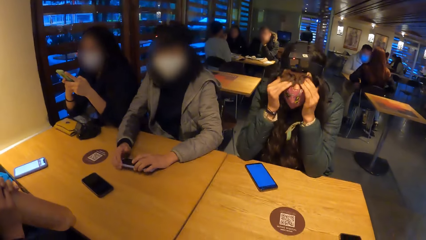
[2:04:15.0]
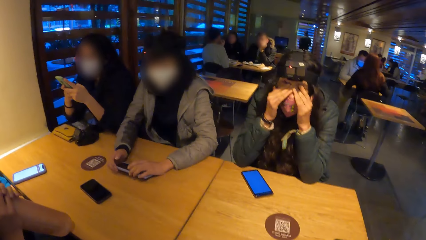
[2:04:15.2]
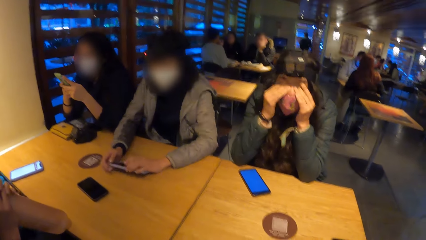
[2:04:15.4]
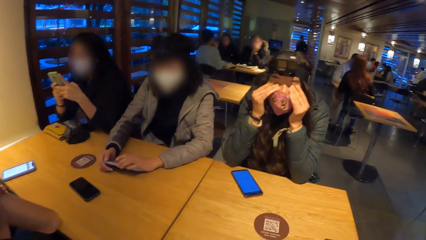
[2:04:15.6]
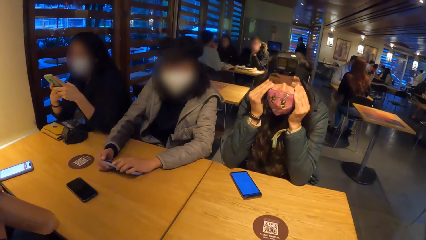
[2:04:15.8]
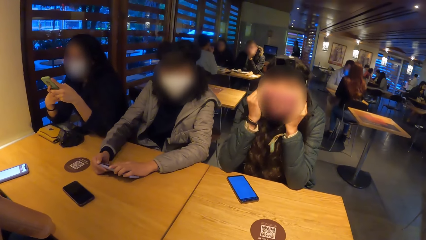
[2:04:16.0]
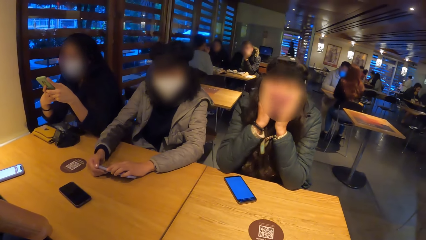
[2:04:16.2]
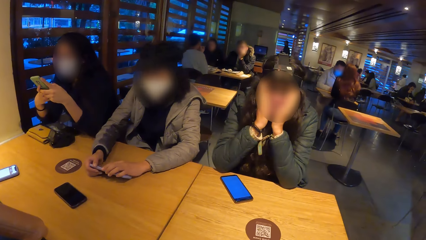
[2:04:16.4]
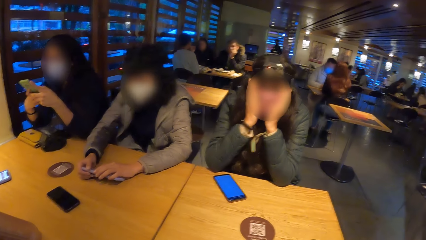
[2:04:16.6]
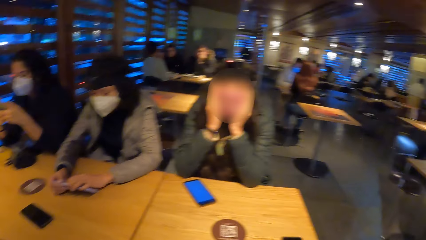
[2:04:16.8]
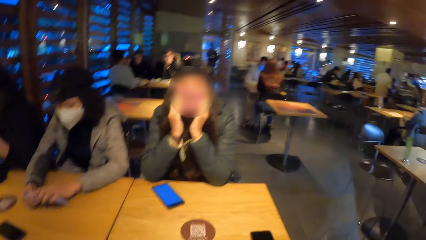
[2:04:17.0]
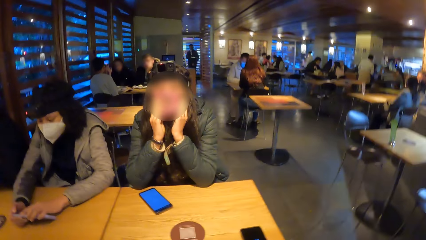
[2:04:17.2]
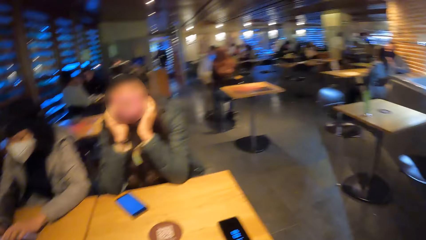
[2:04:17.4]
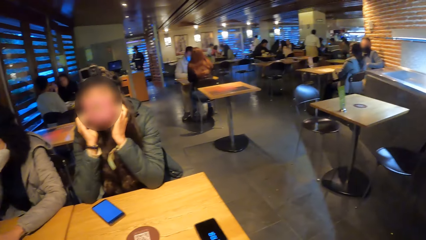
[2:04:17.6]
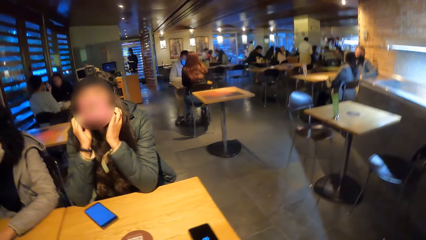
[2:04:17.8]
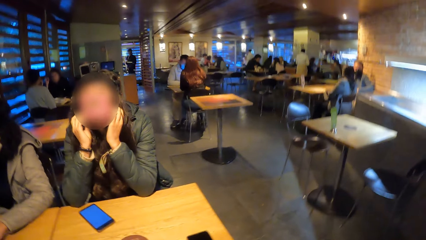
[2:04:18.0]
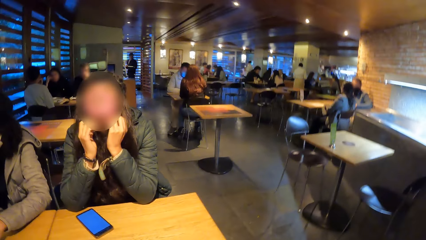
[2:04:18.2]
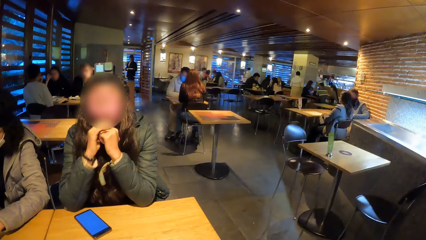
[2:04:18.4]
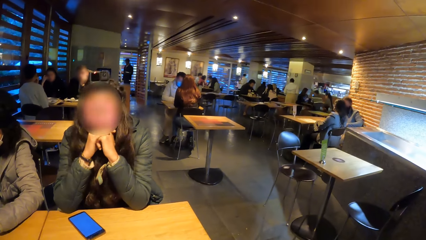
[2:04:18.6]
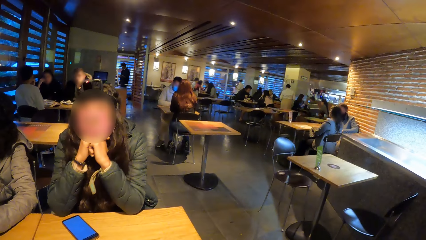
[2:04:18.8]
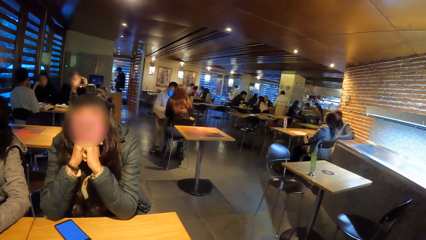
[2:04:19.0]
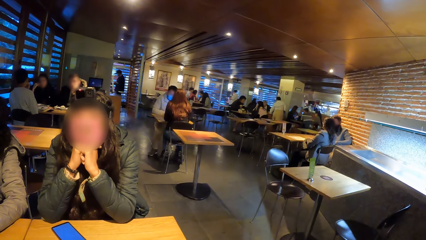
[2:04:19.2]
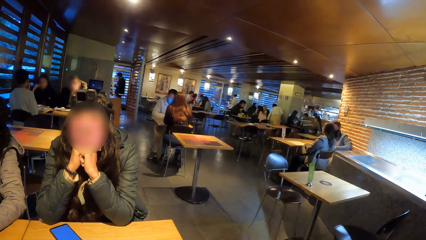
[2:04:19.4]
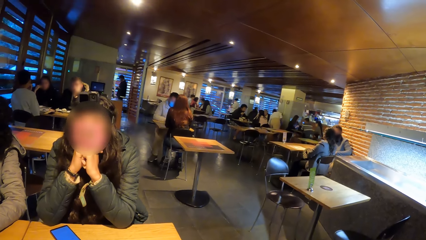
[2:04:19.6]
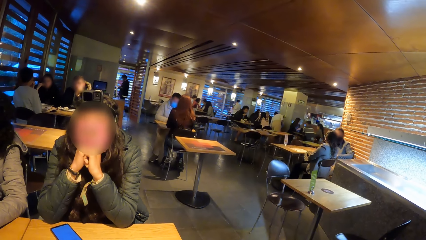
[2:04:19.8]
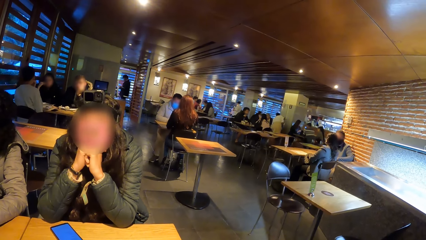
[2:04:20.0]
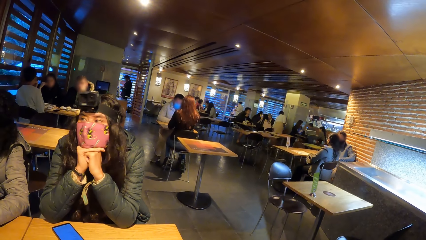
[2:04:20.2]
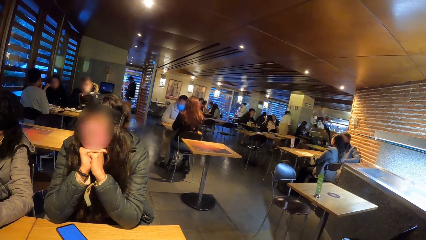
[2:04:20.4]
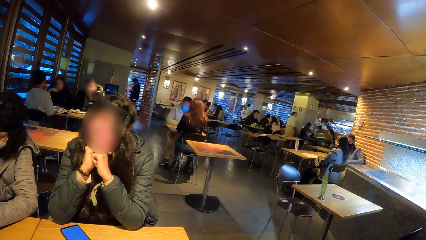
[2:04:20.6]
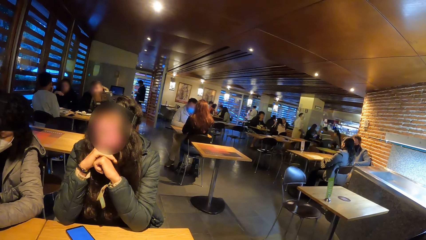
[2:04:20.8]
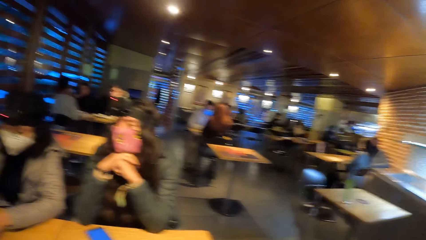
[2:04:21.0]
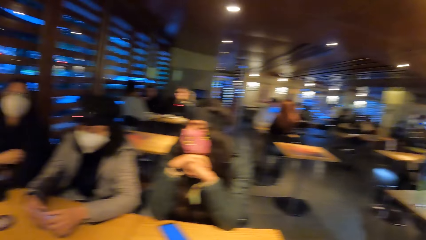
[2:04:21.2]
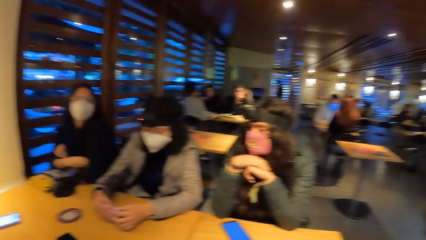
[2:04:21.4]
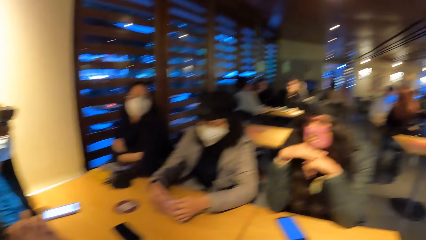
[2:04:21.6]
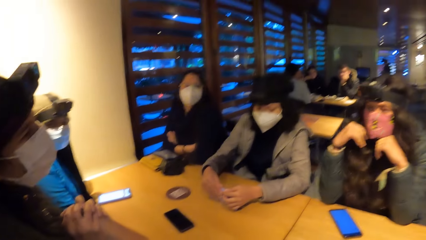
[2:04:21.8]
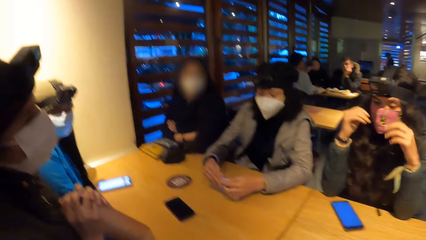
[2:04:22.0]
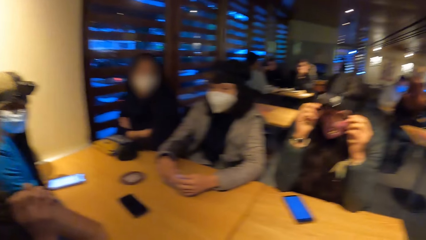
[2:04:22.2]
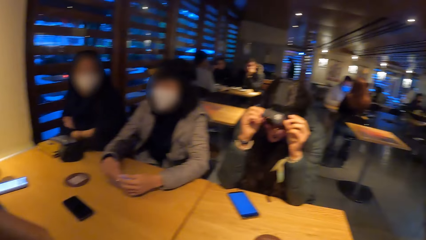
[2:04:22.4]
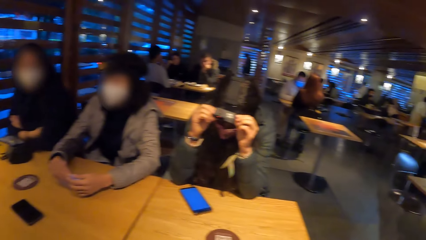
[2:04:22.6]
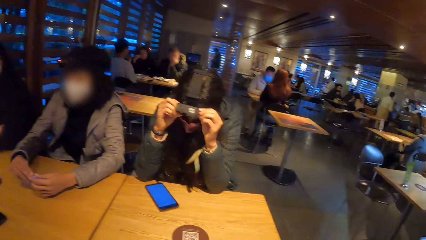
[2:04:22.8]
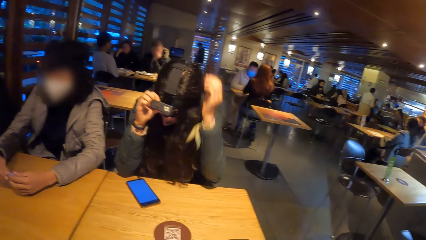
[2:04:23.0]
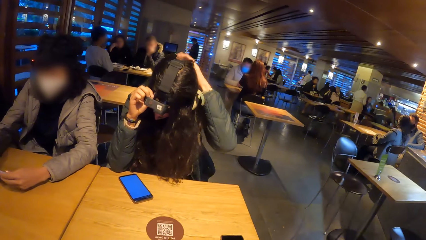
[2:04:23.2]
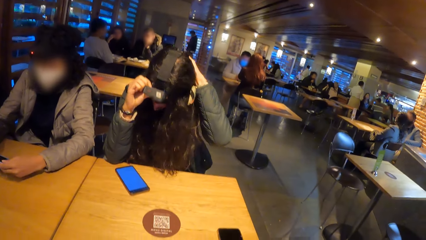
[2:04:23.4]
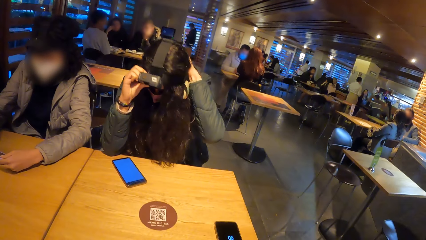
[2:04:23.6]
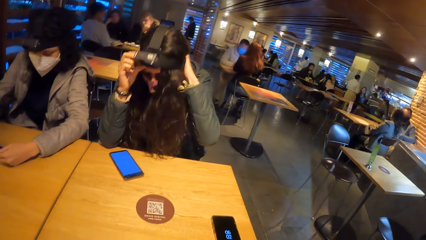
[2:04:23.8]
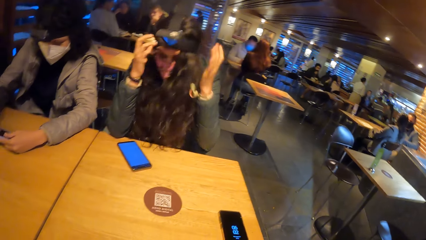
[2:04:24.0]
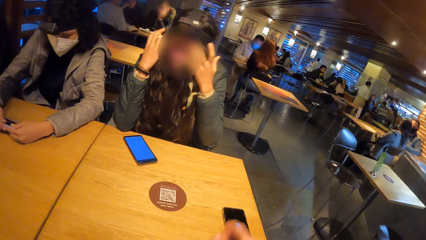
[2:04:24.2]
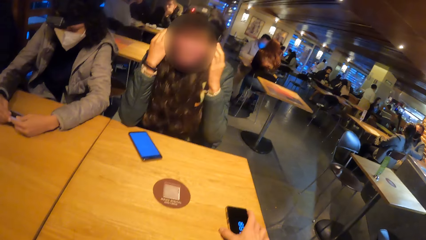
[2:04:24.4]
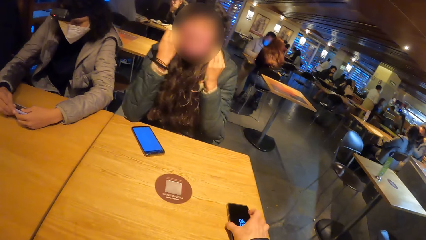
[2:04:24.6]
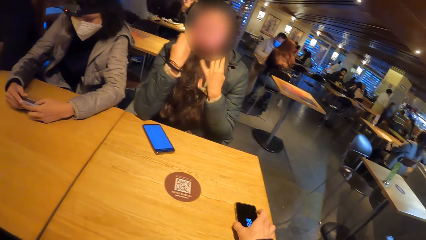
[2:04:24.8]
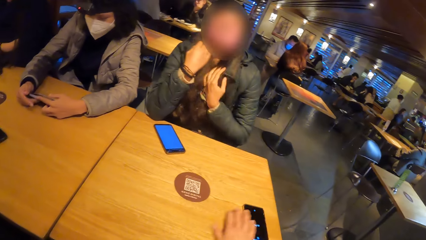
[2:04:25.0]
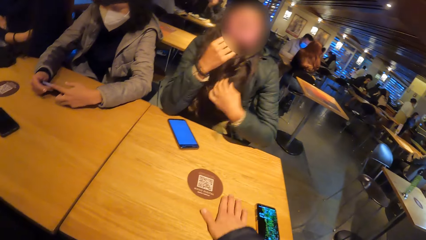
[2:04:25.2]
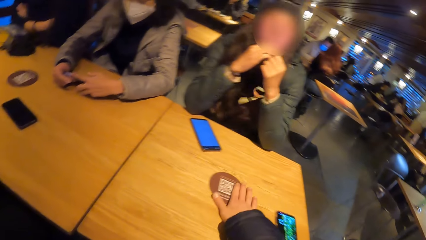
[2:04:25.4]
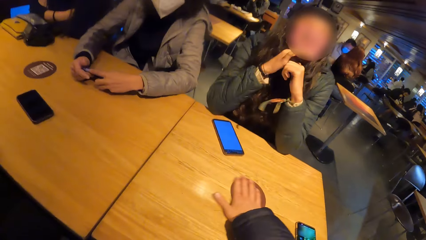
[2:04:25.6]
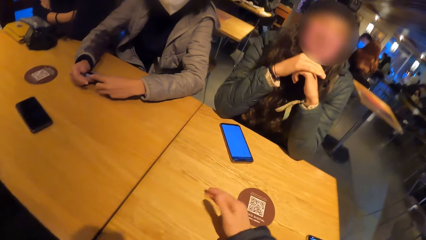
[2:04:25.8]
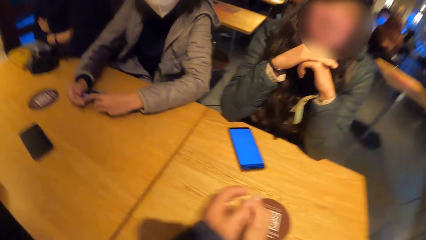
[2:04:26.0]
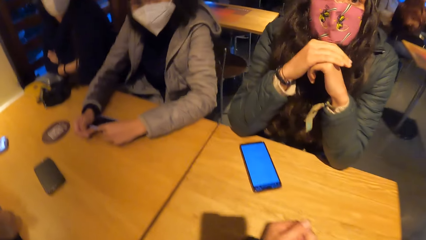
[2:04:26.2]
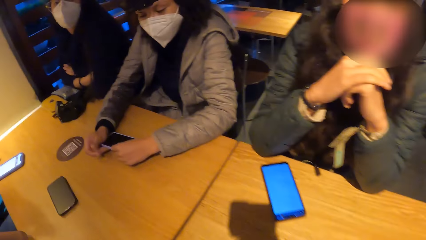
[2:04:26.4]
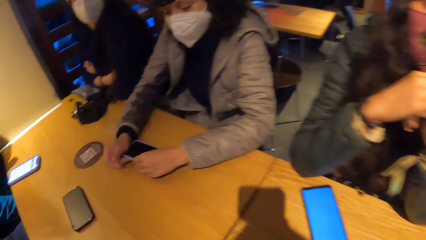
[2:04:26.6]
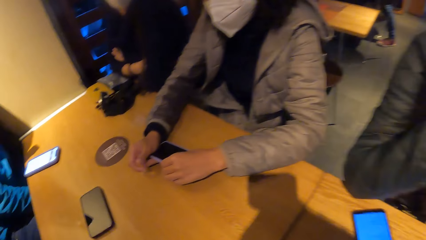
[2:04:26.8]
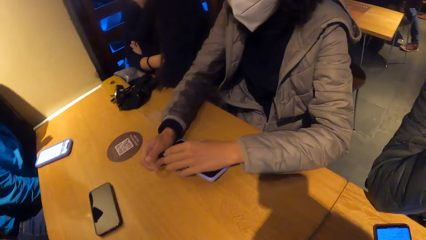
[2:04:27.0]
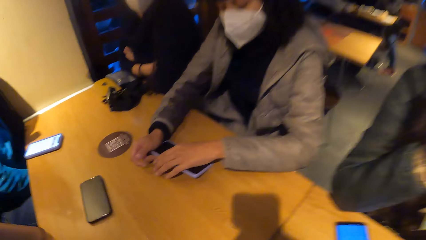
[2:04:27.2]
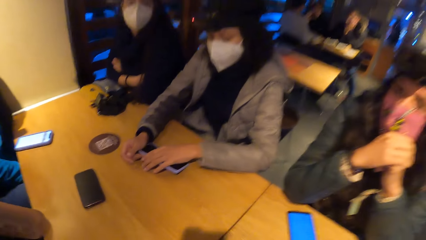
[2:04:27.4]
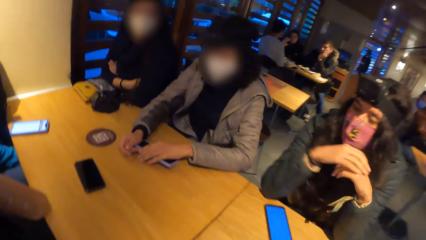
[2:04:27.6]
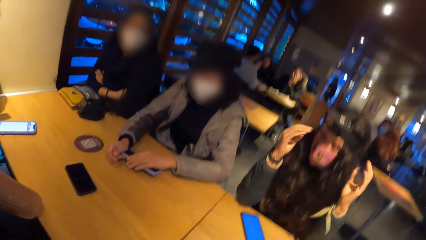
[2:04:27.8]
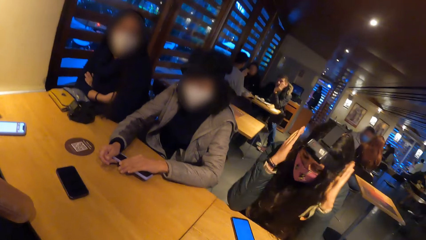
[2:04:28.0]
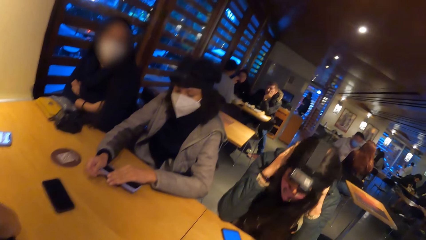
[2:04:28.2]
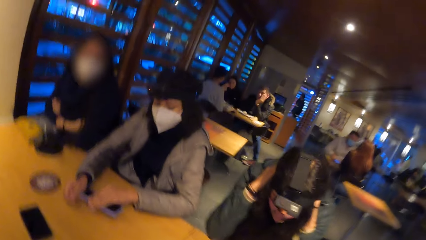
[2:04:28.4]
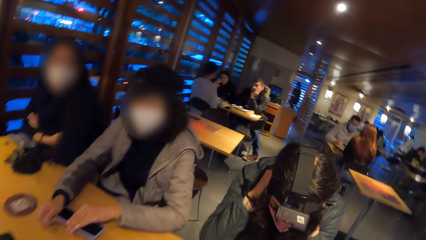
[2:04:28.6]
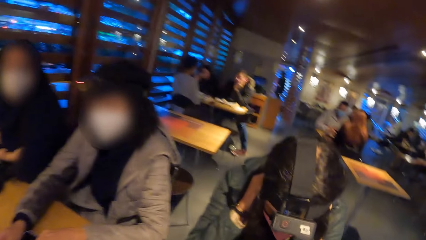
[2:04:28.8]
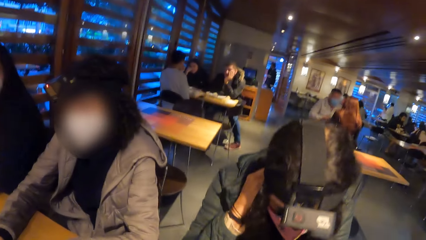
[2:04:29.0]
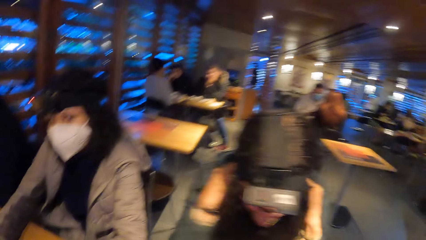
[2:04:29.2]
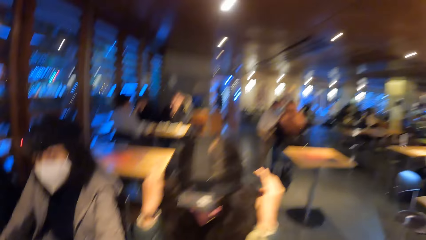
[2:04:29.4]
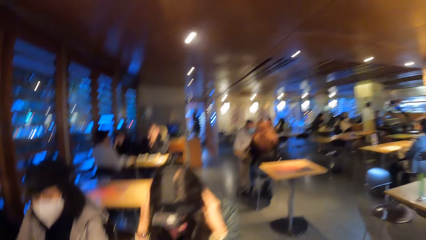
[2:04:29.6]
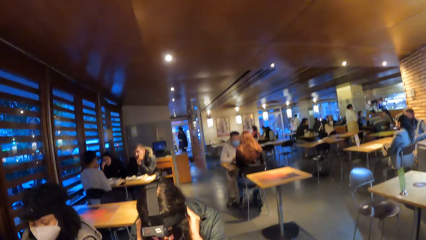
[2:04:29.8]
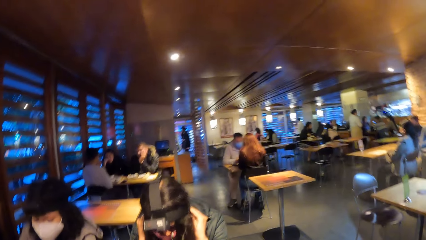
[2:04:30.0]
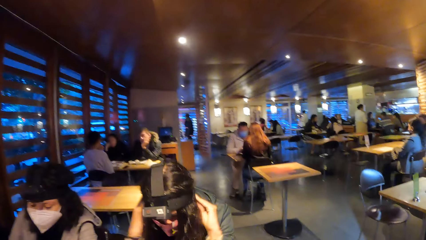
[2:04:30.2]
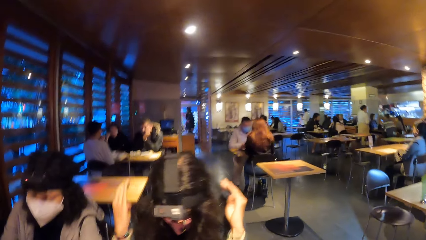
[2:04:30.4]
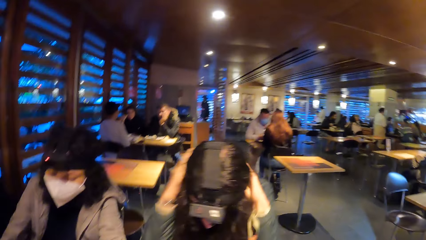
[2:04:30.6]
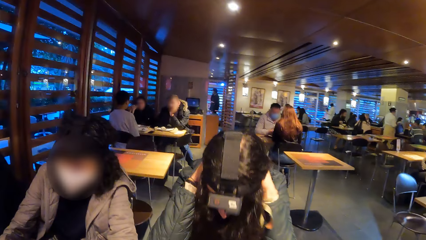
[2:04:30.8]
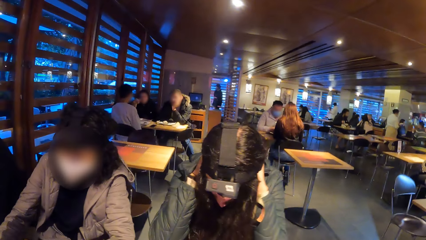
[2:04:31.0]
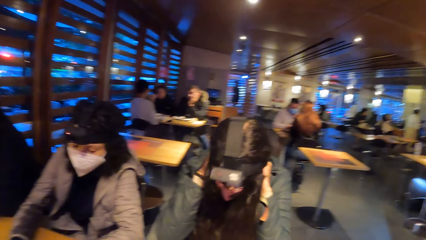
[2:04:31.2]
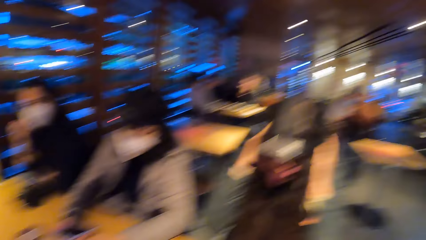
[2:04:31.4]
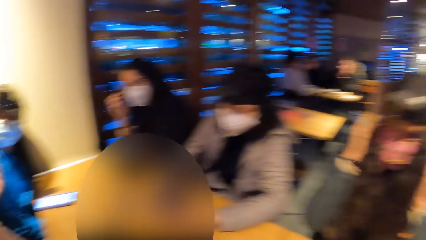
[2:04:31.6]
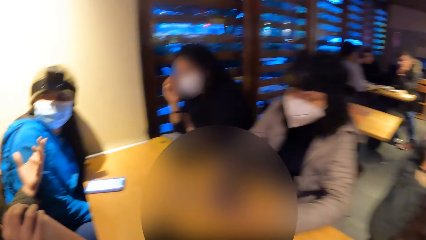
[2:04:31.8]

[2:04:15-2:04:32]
A woman adjusts the camera on her head with both hands. The camera wearer operates a phone on the table with her right hand. She rubs her right palm on the table. She places both hands onto the table.
